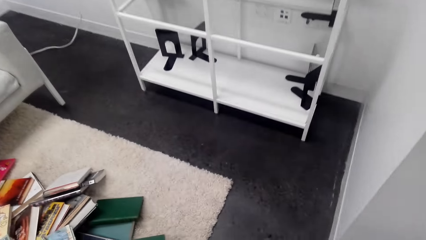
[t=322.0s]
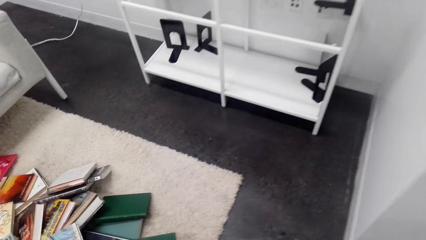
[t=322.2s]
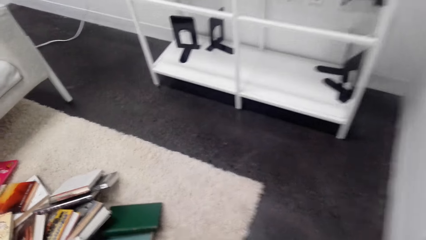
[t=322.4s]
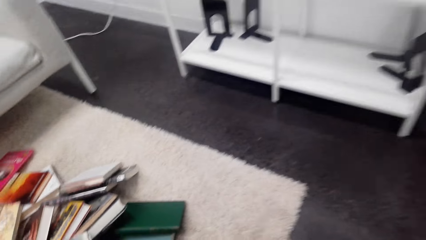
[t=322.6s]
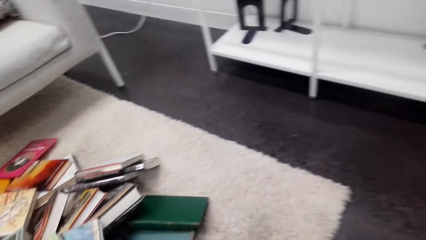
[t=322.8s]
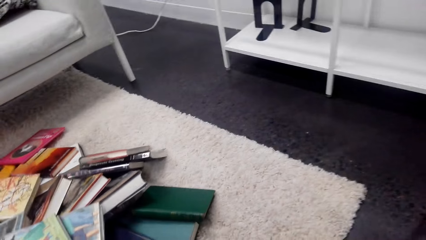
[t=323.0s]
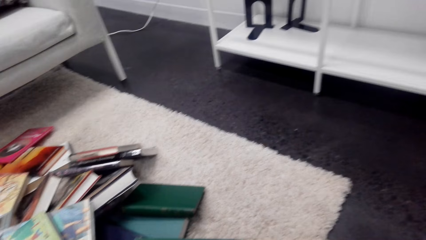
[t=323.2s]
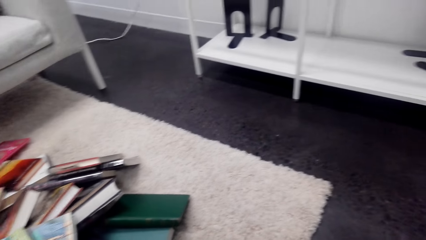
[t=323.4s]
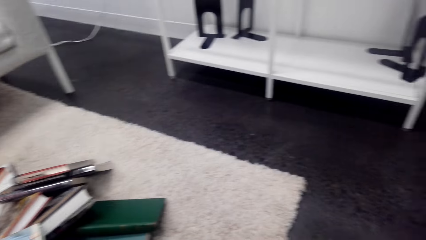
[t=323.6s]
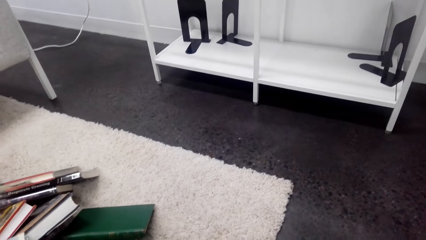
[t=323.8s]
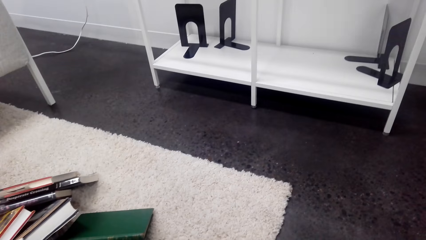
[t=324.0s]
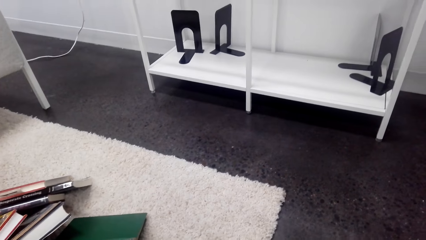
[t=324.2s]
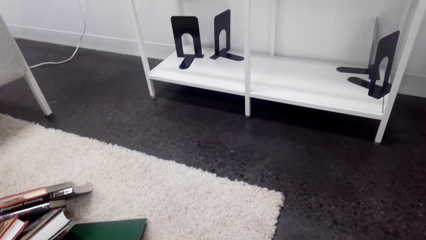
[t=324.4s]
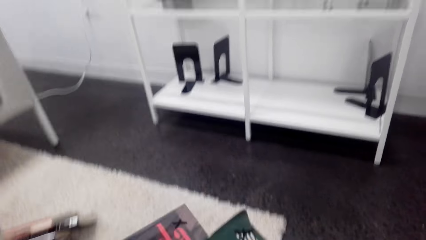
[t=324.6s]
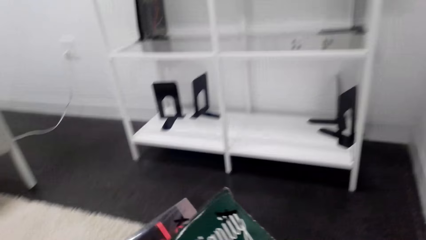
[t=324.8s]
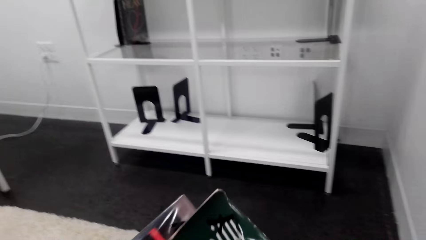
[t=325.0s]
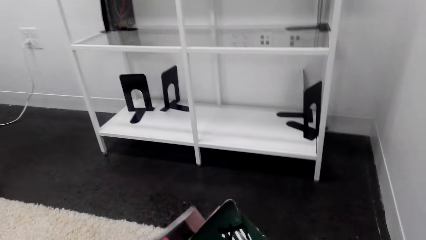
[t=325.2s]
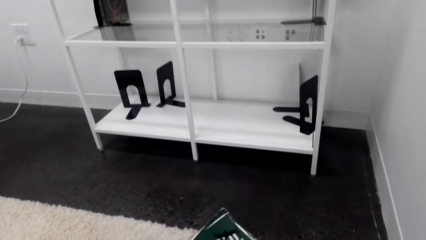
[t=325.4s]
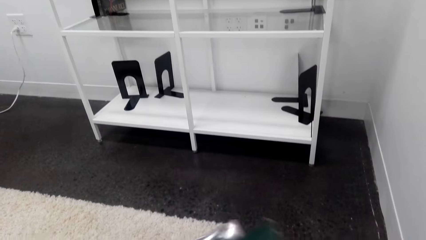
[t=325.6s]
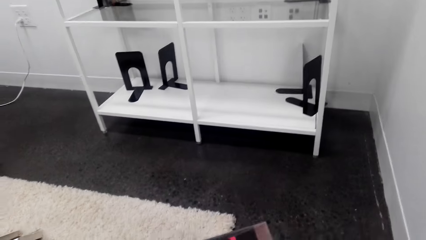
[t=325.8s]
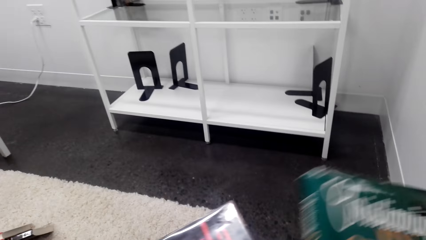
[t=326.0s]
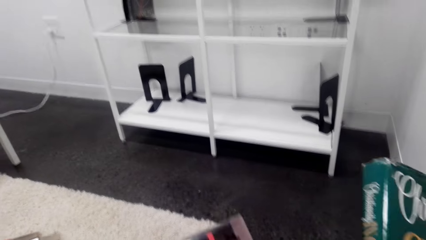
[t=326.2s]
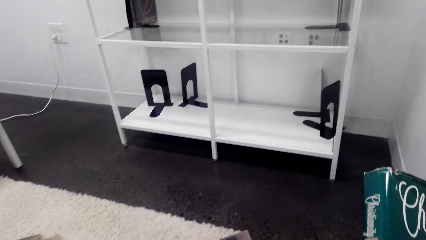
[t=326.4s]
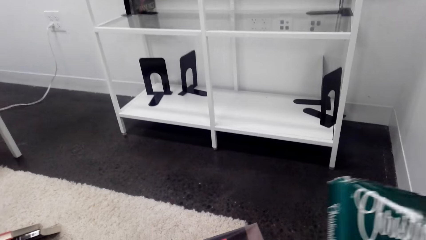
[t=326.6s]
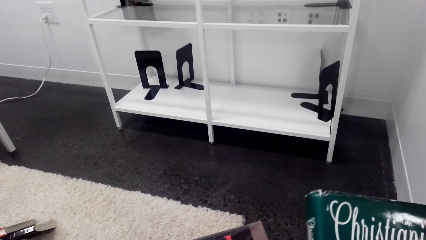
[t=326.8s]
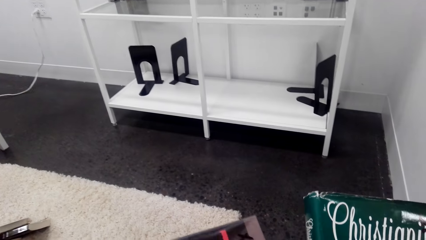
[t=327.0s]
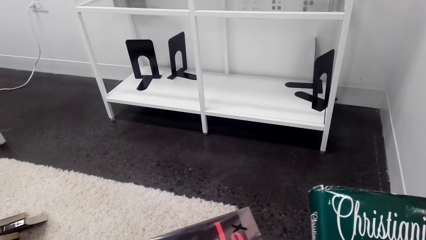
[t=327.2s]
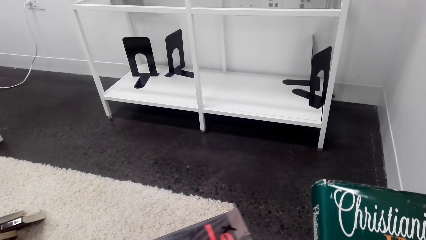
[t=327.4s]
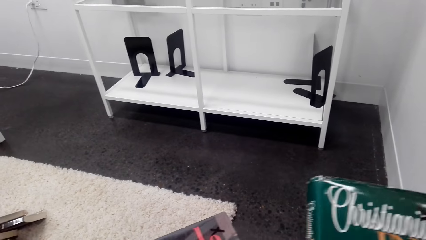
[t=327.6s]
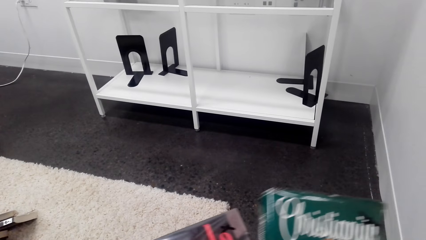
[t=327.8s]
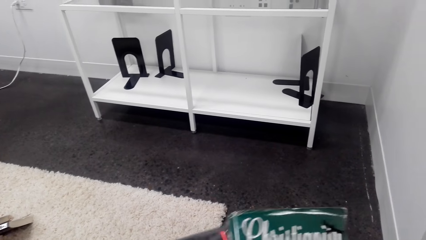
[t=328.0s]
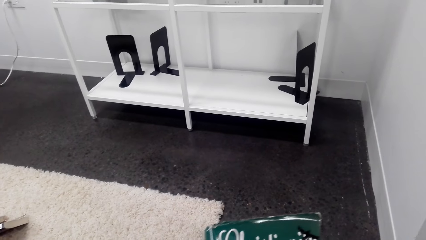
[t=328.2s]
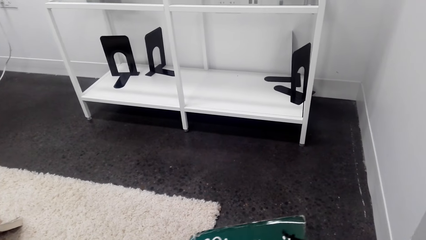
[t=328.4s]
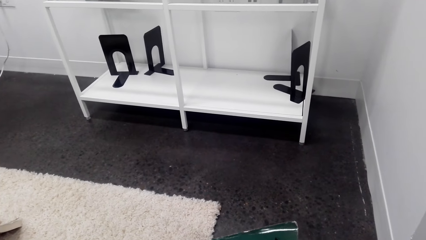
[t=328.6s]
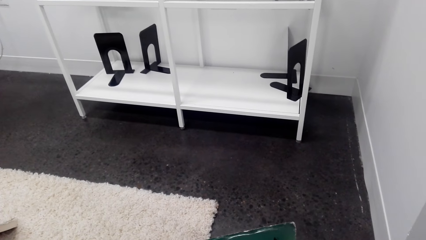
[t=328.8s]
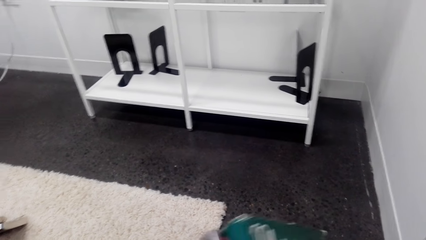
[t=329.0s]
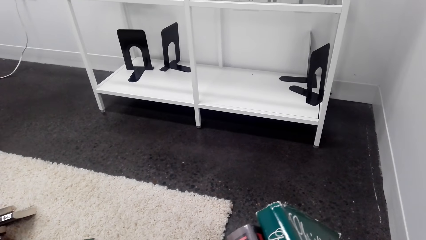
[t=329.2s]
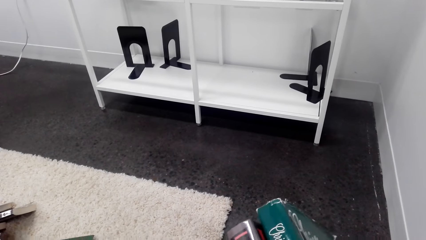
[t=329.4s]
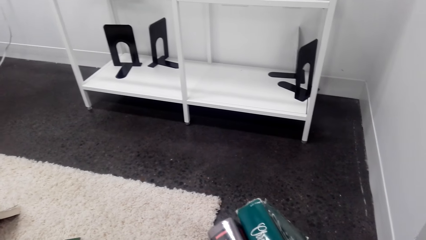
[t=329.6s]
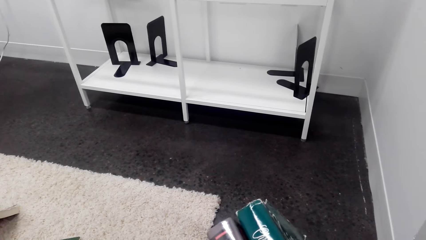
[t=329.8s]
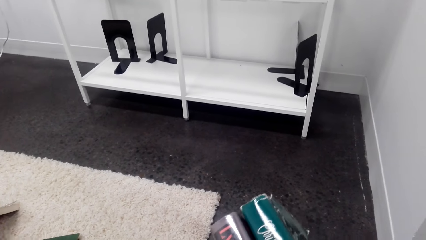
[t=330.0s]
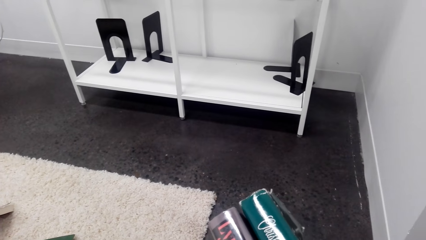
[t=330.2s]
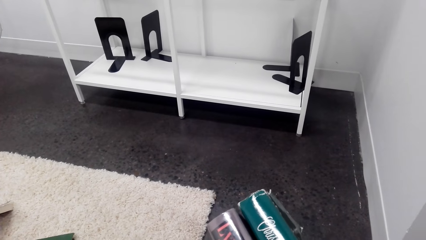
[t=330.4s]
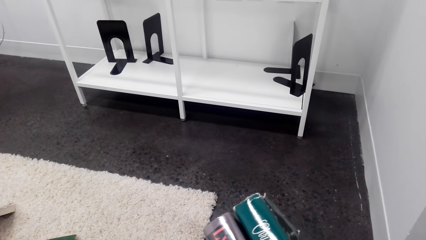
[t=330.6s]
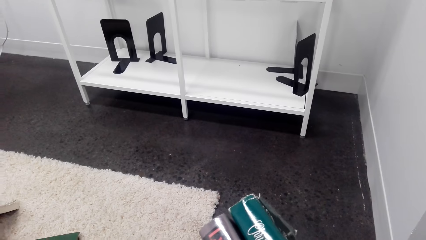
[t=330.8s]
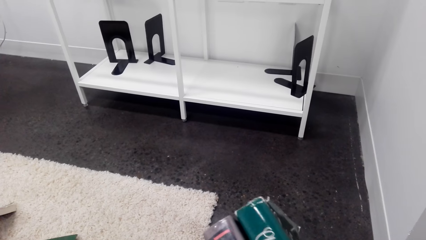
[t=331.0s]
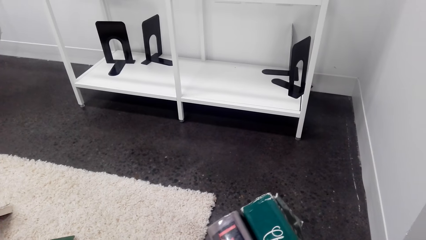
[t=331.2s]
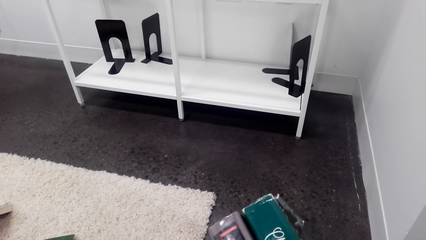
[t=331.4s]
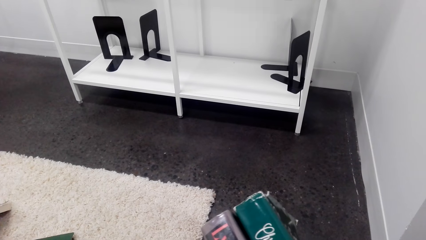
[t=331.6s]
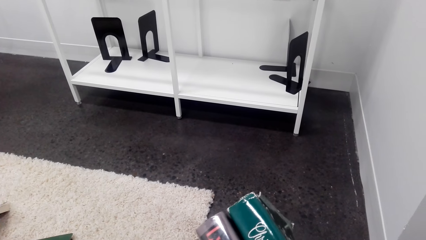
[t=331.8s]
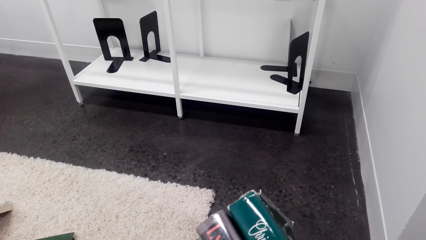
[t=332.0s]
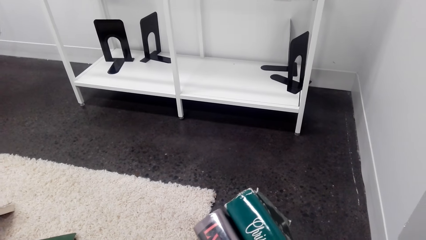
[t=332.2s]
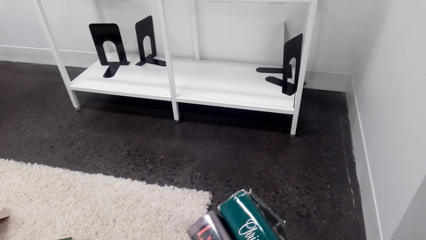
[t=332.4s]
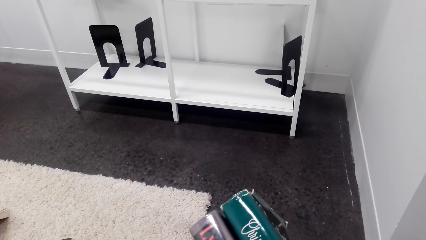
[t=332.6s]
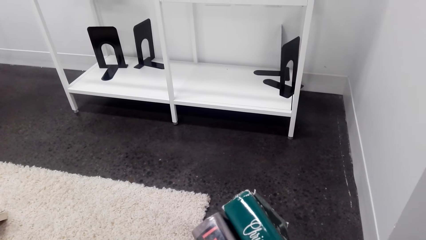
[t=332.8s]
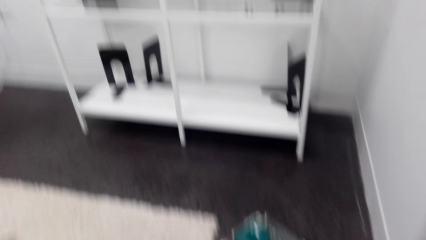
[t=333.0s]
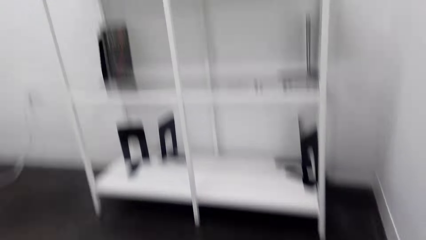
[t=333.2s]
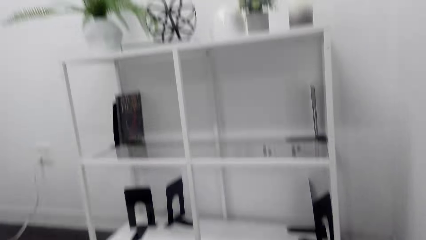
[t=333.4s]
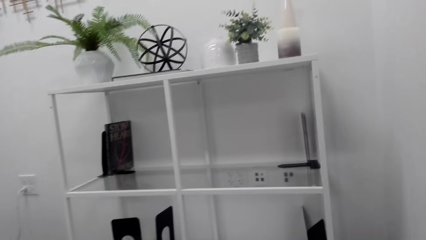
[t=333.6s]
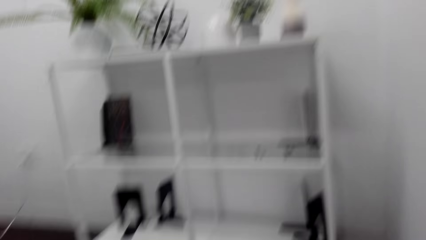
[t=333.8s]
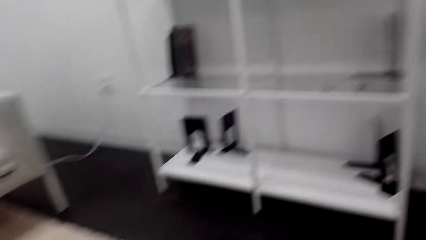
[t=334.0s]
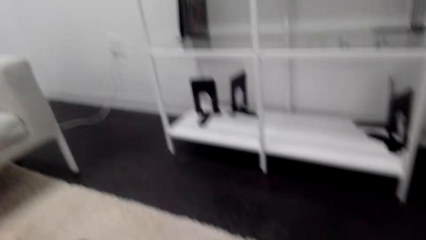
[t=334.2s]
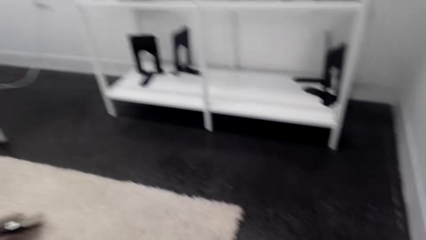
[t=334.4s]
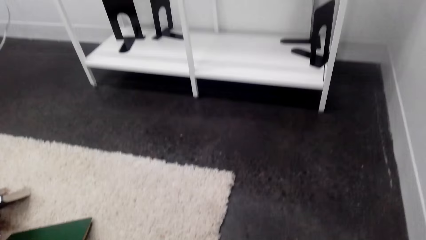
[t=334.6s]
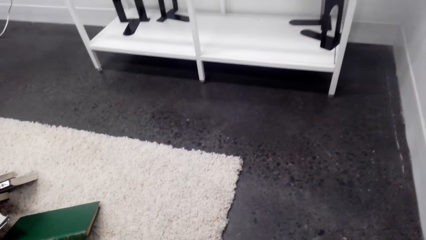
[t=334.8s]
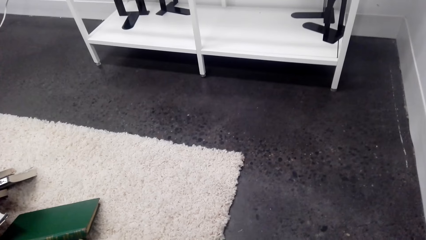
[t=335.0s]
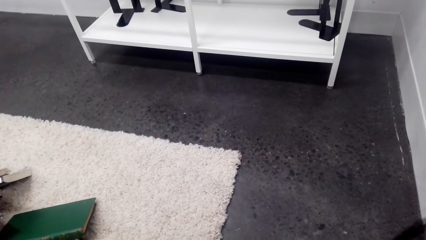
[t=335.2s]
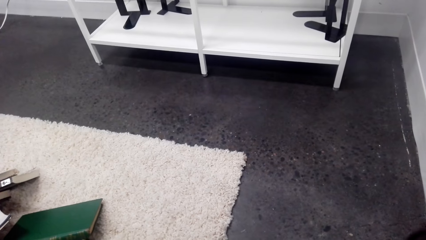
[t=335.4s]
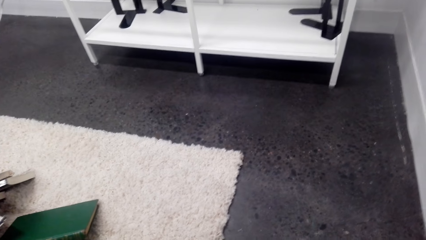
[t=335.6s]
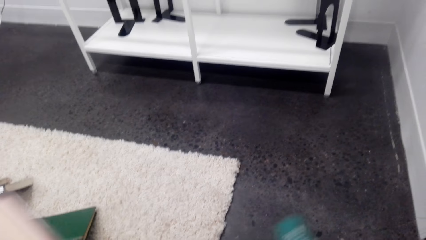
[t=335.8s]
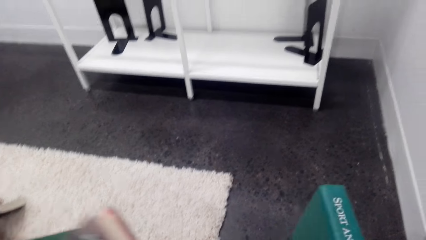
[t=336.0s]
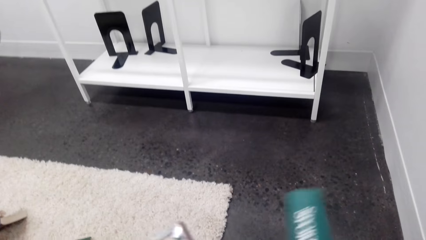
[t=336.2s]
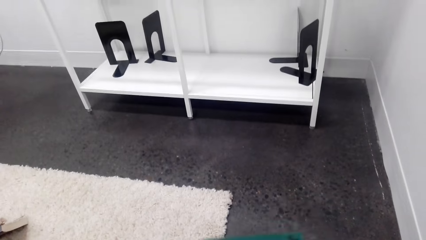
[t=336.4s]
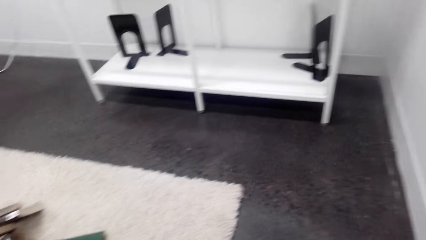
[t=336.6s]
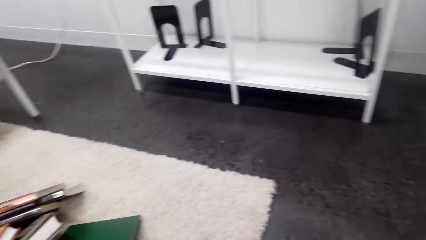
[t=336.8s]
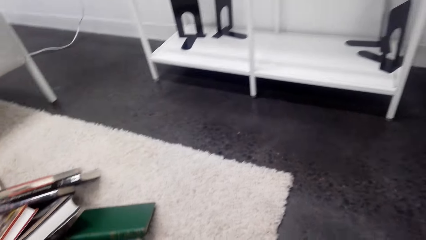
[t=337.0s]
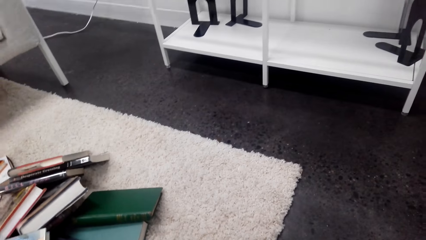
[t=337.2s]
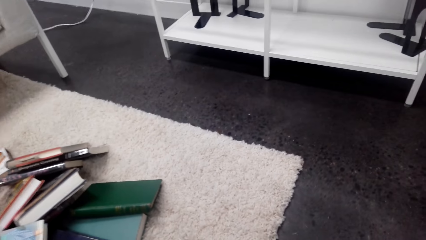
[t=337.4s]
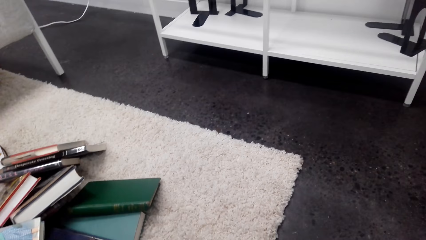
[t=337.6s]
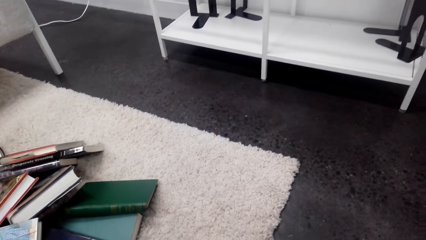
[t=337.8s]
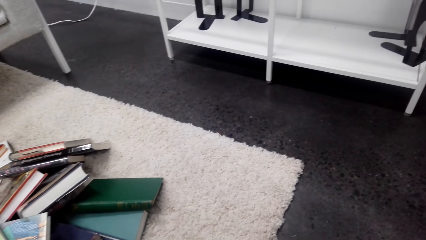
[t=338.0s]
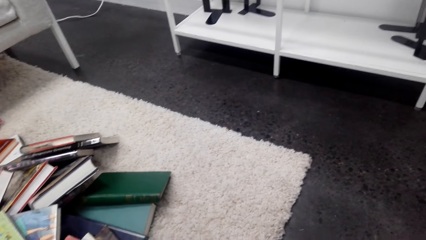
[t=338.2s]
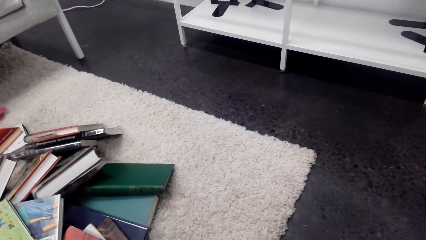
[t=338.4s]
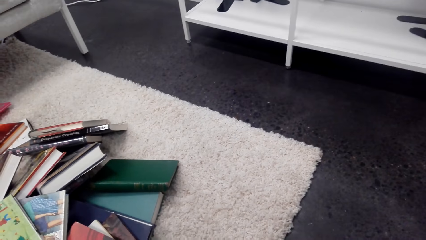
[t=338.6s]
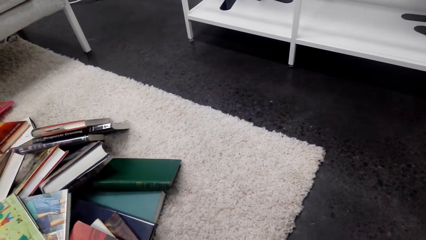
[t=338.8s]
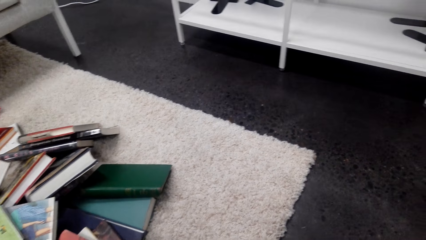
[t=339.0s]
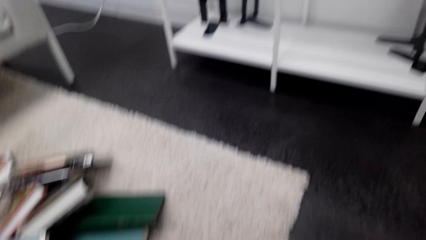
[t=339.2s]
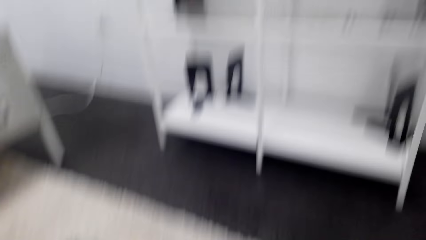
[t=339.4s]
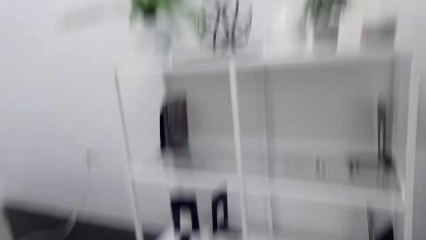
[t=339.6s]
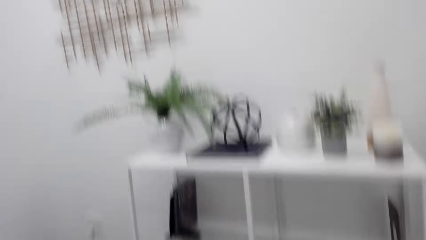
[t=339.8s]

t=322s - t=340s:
The camera wearer picks up a book from the floor. They pick up books on a table. They read on the cover pages of the books. They align the books.
